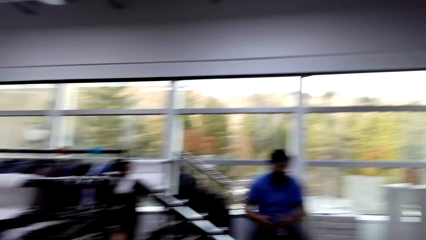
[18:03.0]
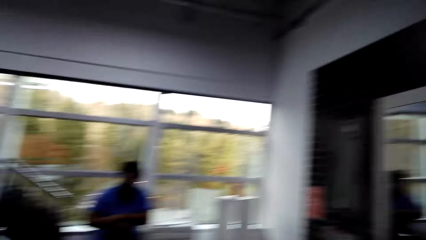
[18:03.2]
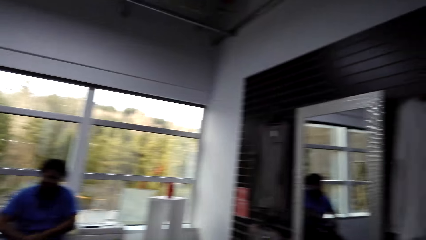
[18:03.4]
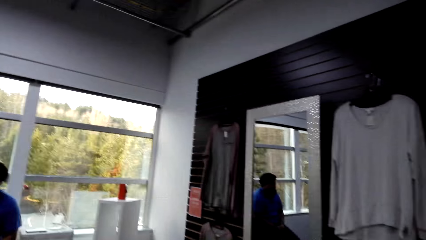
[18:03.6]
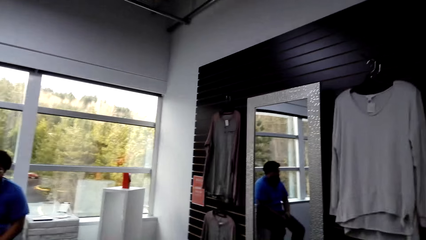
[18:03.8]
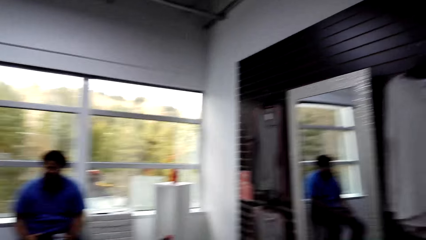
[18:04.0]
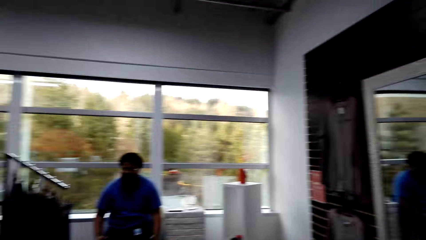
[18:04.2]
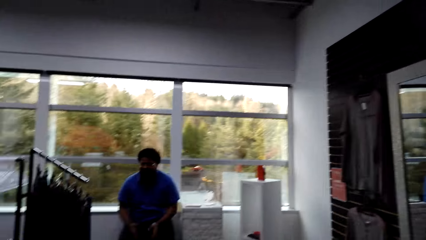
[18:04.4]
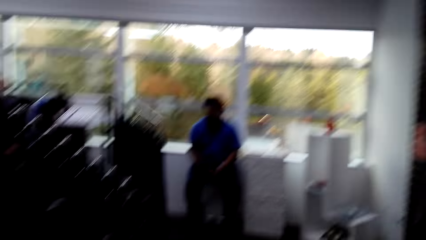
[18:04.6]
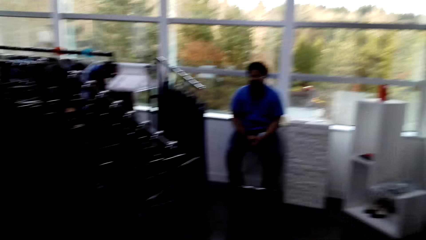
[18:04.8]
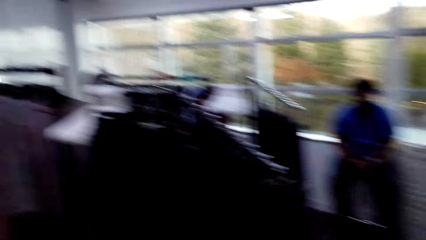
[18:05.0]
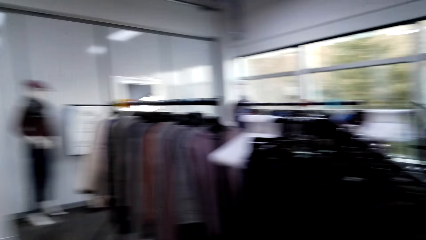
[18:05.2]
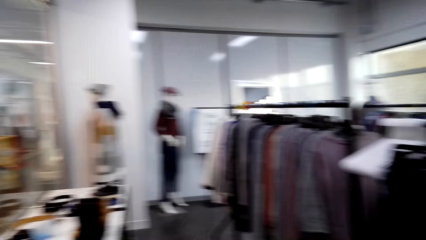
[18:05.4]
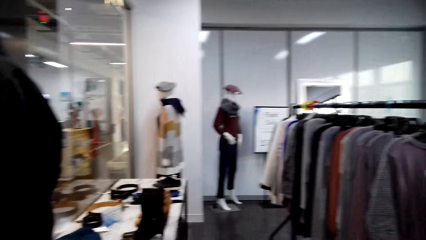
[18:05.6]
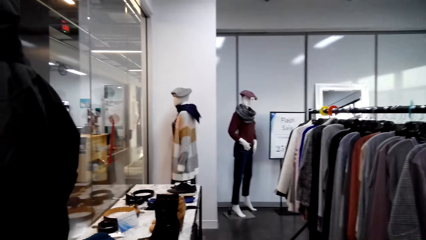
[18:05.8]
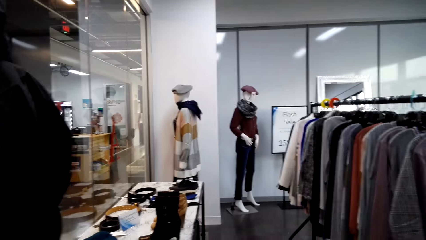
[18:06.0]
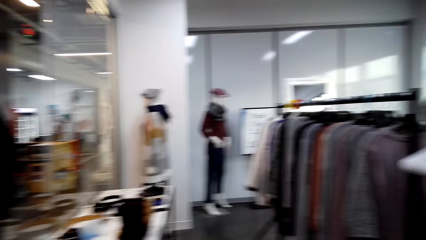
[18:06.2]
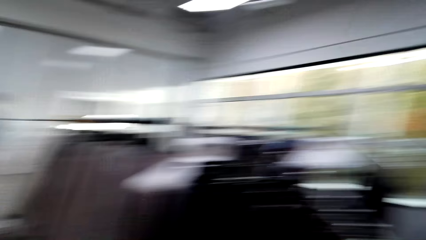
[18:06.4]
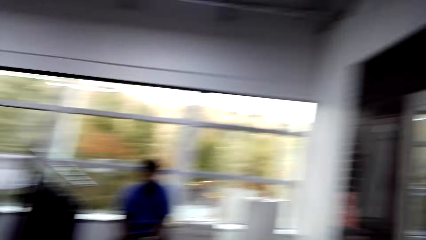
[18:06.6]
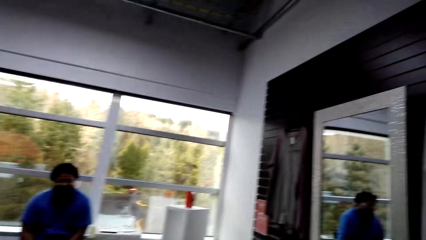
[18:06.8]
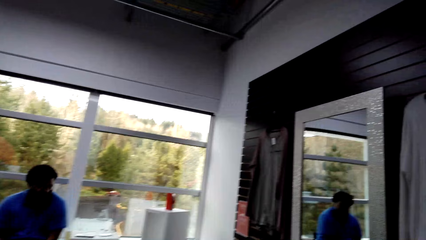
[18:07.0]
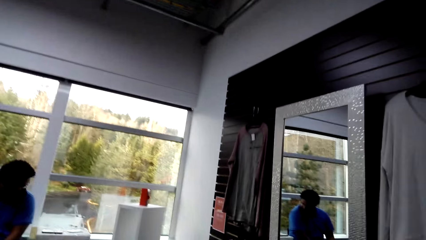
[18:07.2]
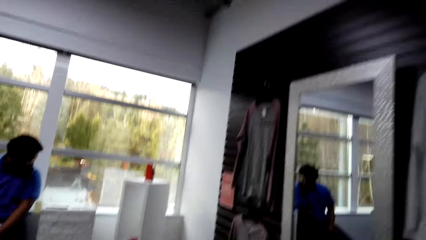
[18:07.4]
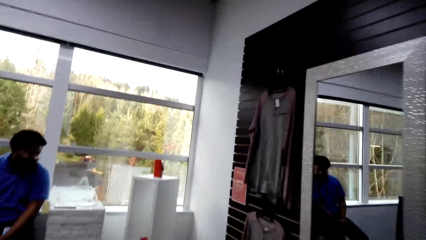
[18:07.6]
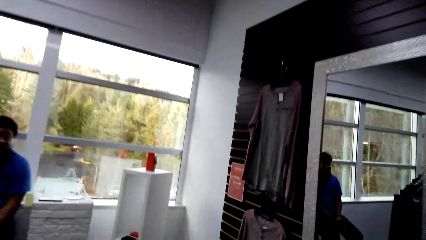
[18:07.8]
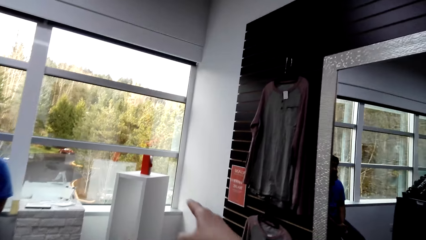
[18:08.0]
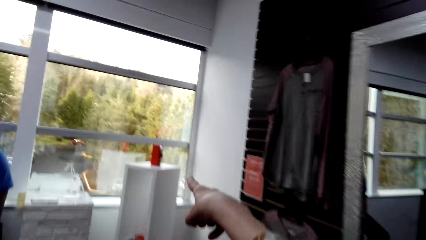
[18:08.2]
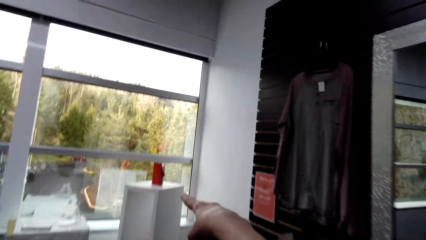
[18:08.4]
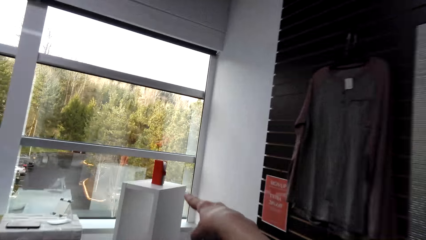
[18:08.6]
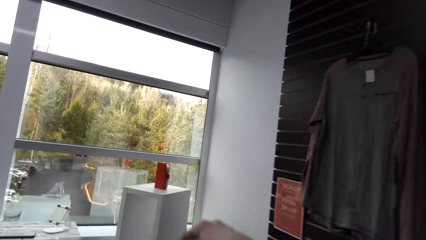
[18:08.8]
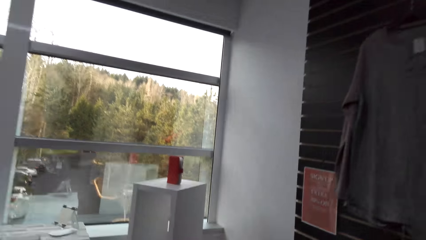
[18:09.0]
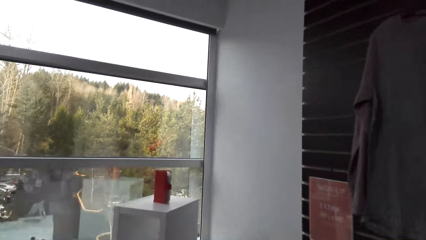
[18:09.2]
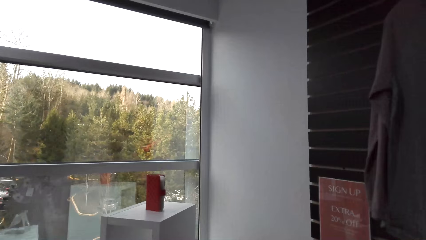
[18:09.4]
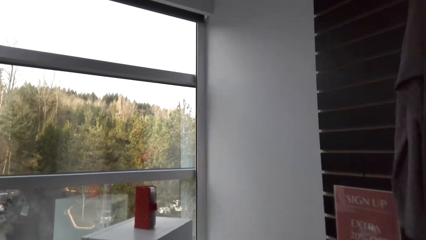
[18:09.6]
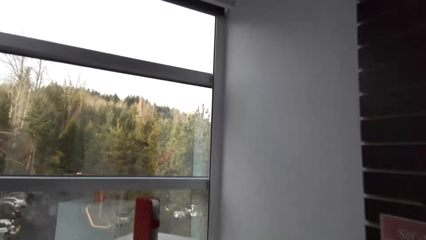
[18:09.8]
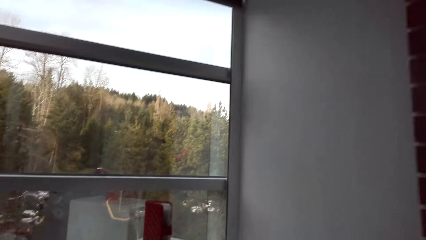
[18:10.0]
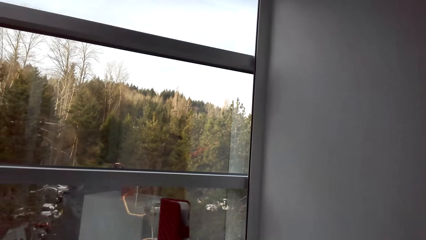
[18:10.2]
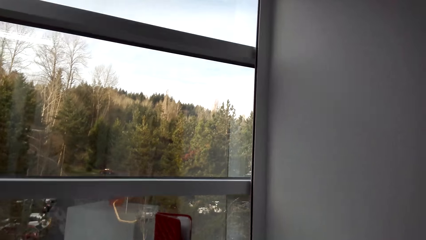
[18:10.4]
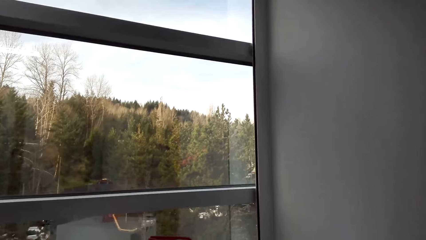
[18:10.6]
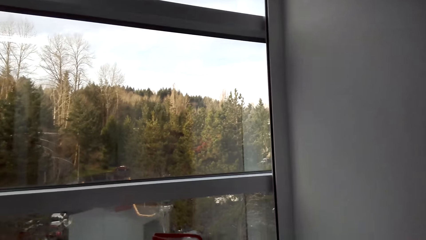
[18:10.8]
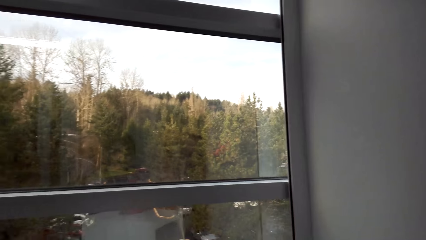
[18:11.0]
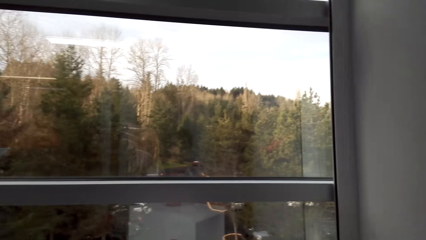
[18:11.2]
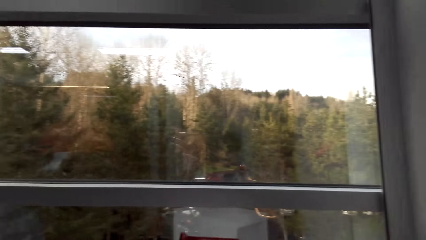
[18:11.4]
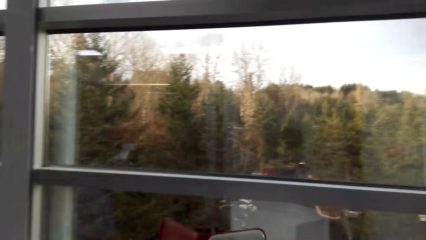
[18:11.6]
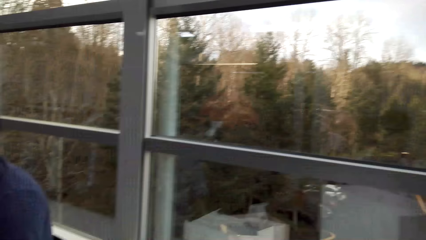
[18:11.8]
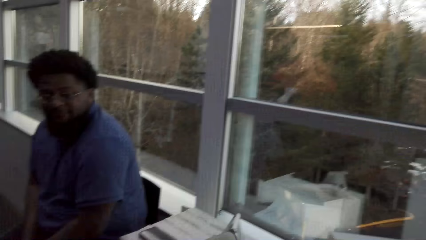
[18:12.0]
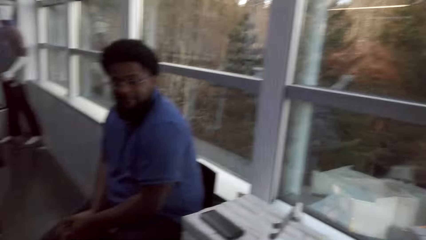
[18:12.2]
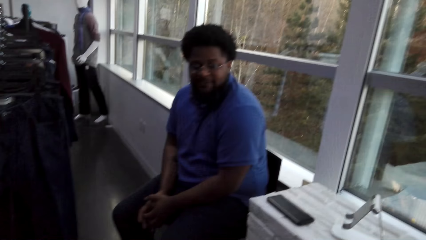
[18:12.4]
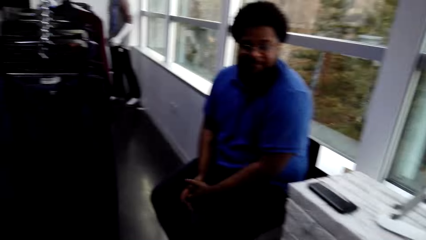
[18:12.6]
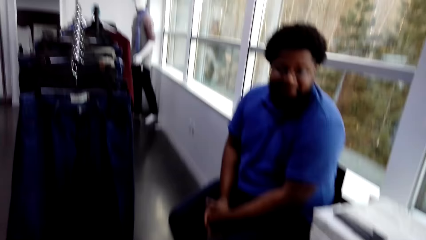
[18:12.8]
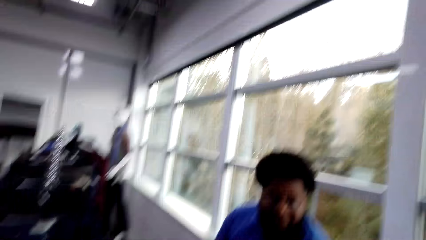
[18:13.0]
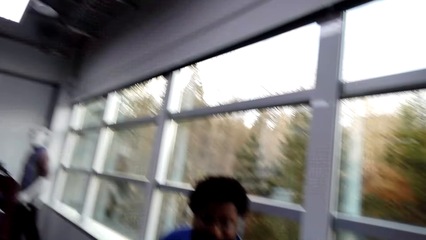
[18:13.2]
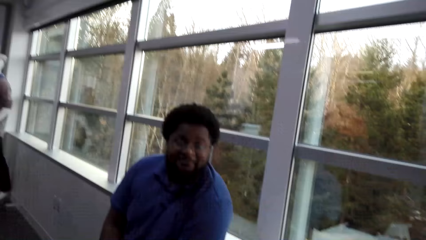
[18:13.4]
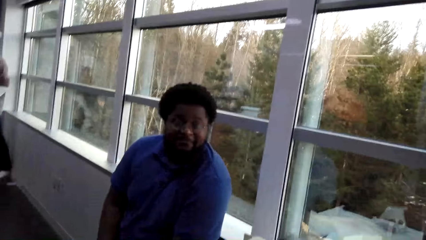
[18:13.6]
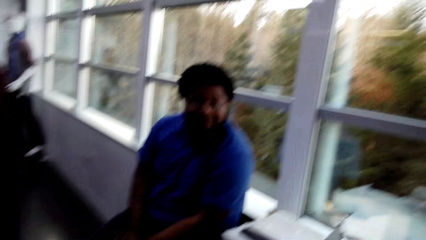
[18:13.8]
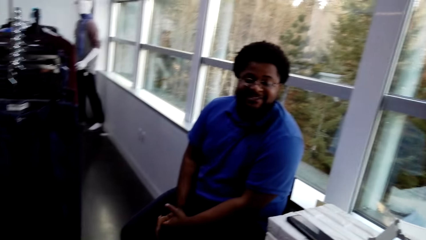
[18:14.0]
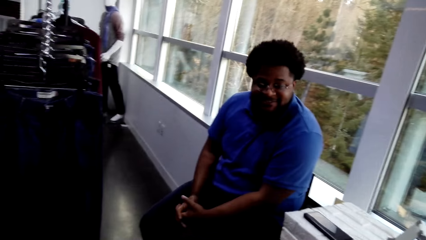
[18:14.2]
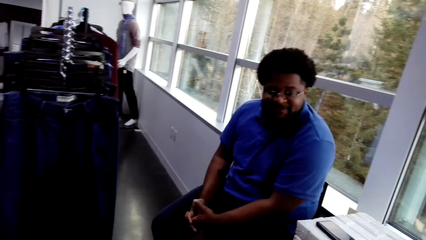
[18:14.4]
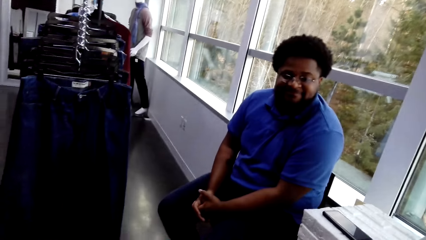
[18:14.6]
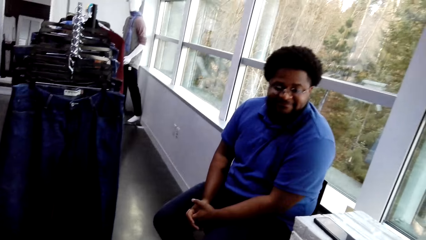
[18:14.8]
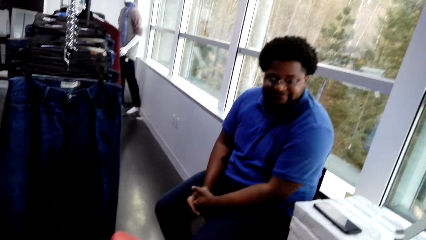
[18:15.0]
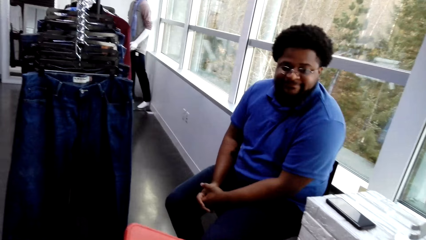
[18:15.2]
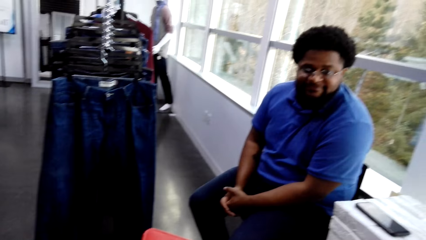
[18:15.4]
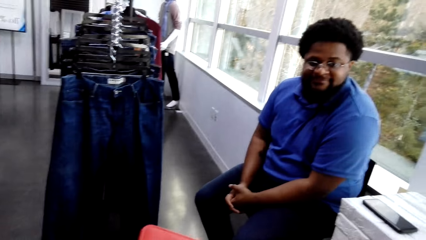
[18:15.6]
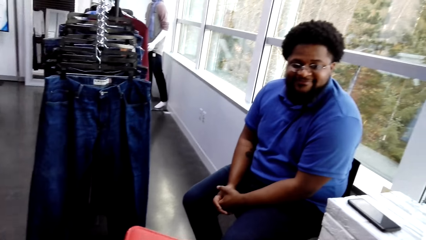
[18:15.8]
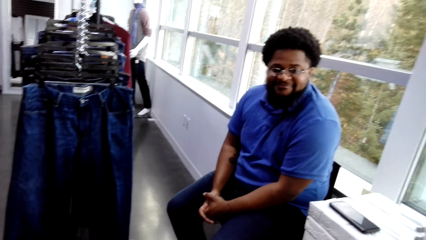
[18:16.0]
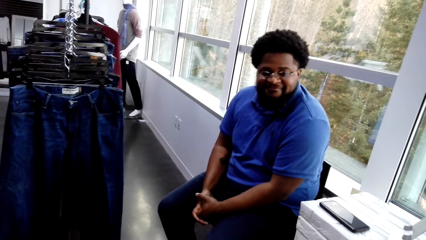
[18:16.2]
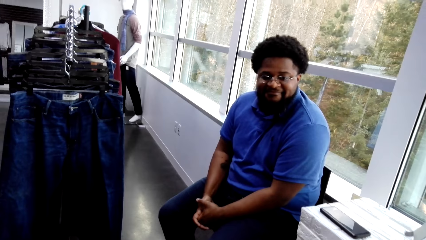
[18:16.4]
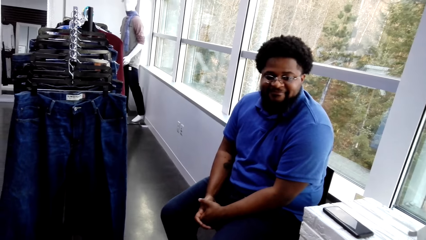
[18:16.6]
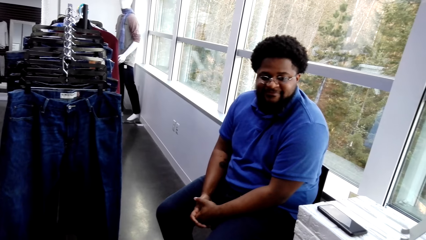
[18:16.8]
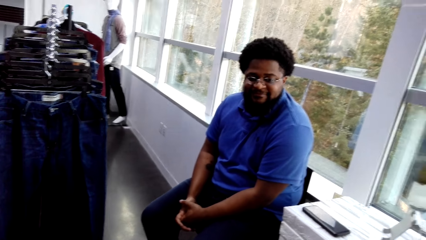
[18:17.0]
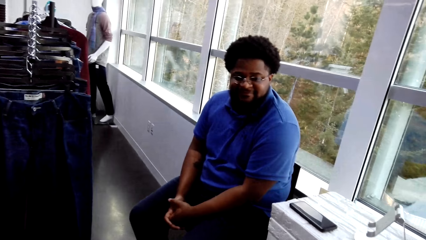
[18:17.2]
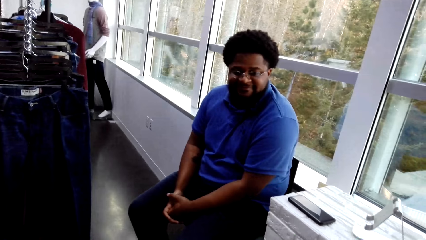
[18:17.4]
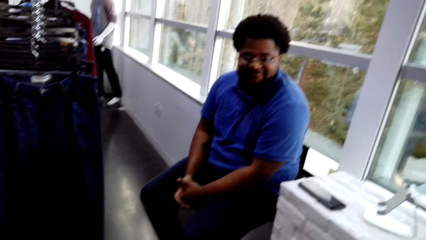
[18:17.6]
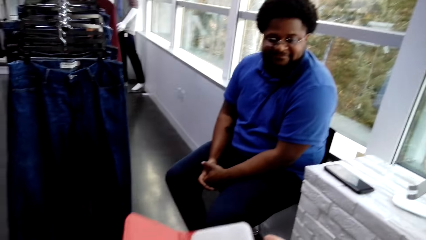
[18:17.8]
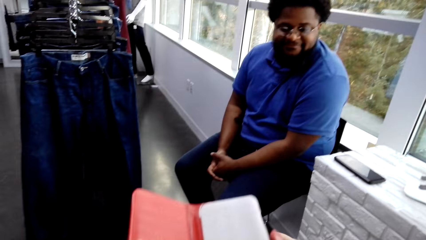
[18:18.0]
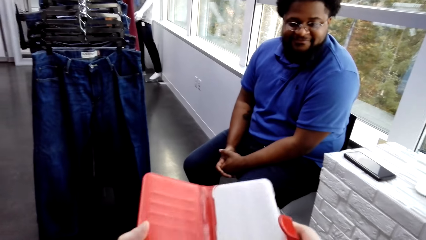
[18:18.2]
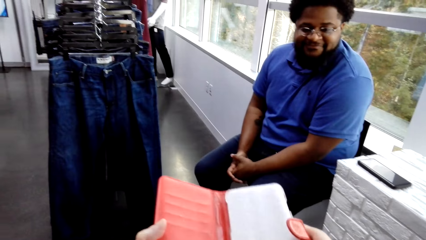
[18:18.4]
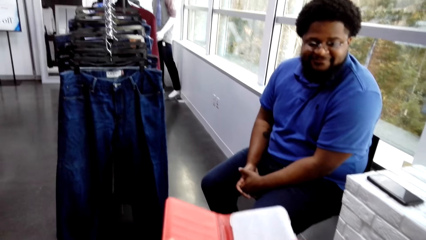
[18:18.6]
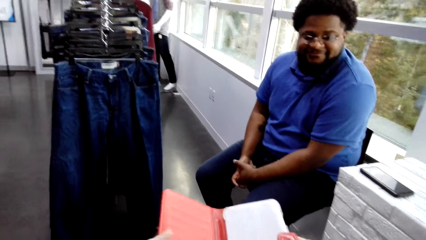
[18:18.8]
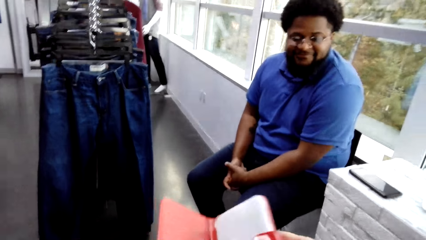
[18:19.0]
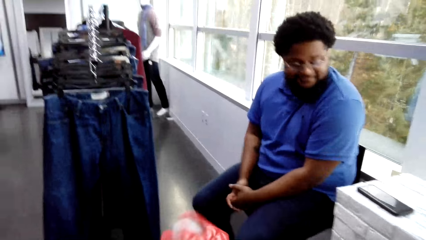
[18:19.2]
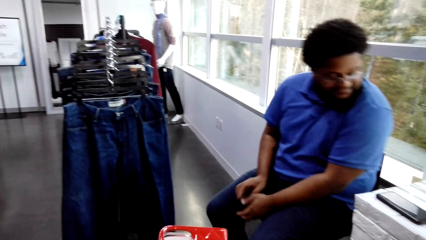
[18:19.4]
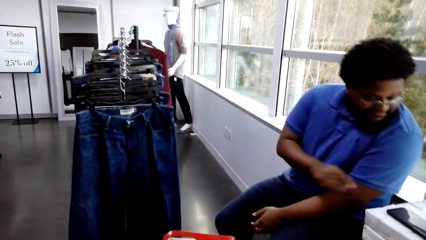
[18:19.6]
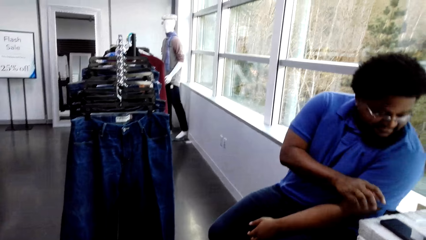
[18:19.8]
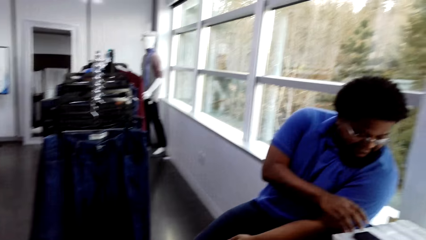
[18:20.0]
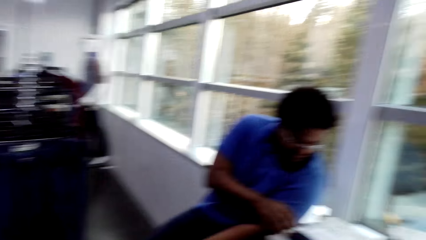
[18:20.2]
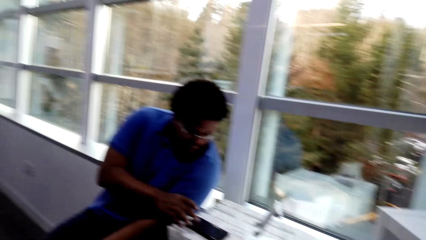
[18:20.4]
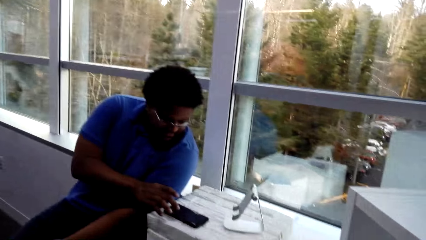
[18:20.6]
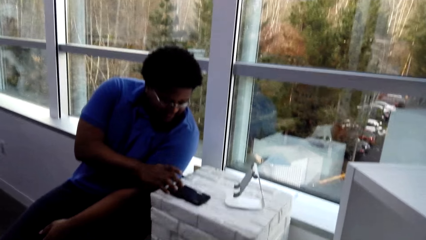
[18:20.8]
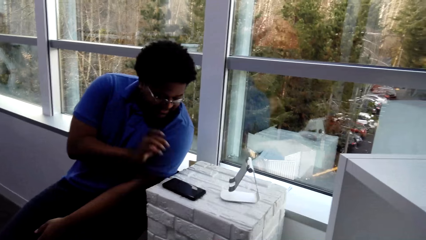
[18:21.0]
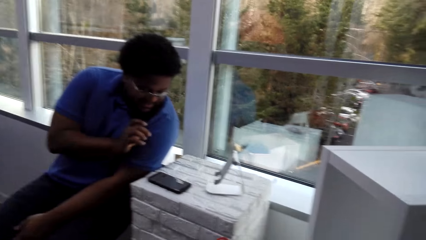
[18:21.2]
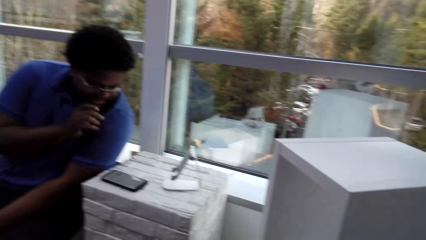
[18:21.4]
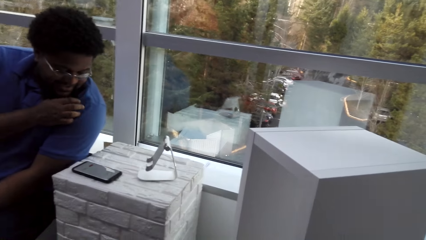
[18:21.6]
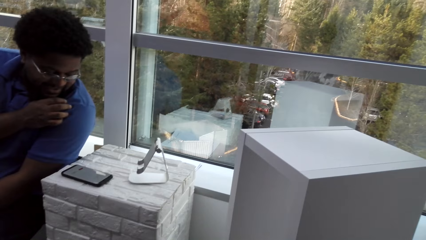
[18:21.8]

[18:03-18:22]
The camera wearer points at a red phone case on top of a white stand. They pick up the red phone case. They look at the phone case and close the phone case flip. A person touches the phone.
